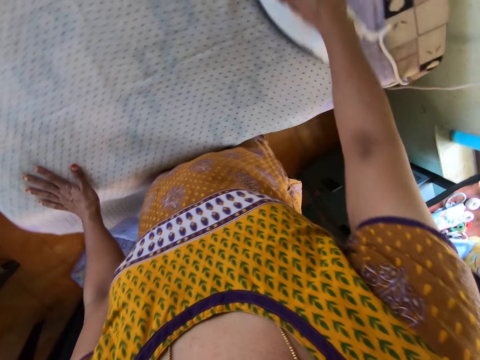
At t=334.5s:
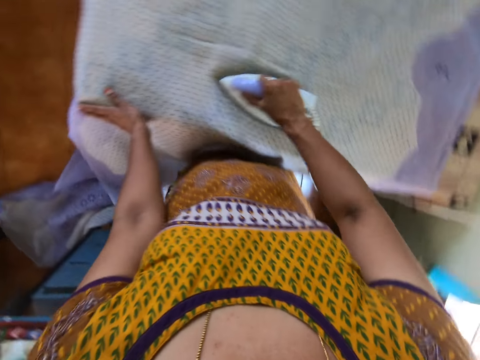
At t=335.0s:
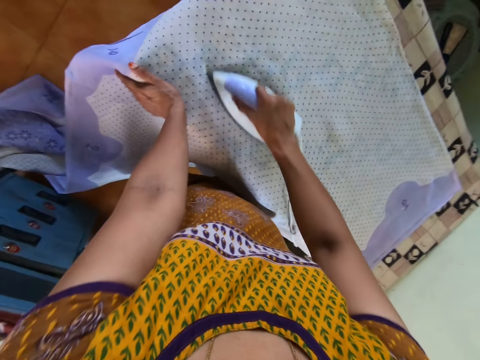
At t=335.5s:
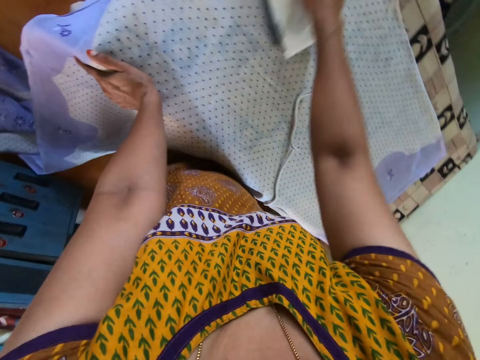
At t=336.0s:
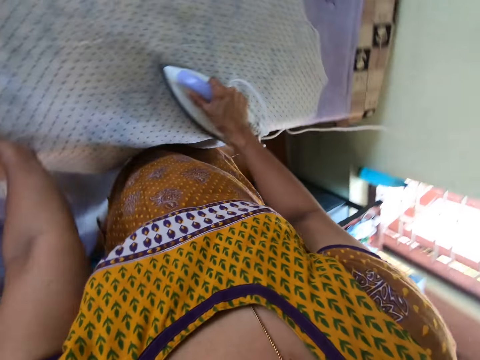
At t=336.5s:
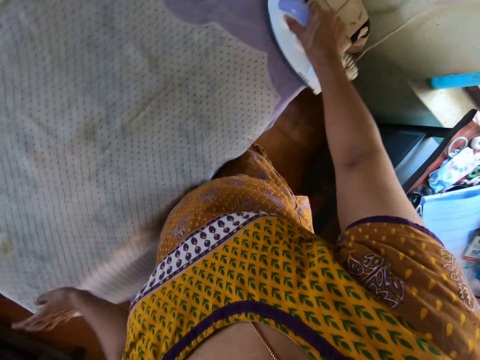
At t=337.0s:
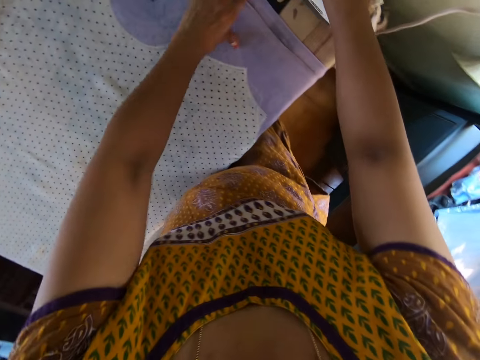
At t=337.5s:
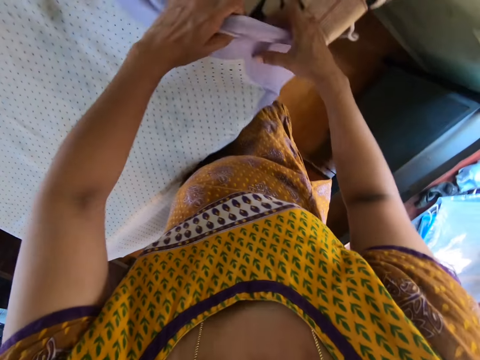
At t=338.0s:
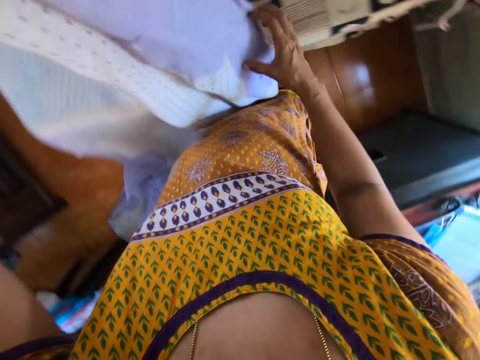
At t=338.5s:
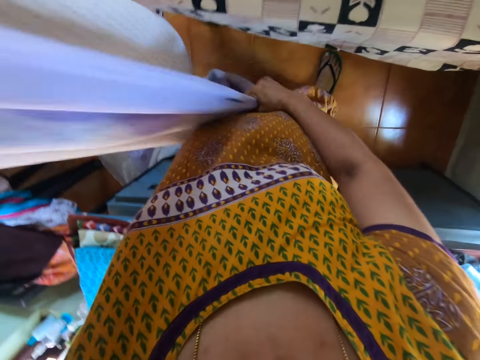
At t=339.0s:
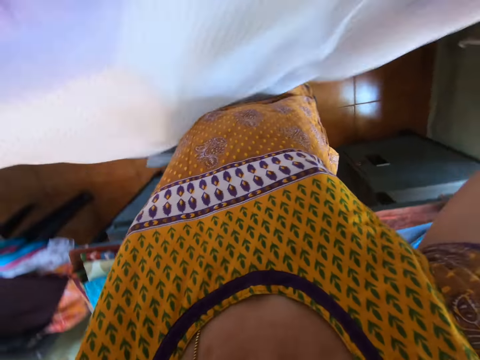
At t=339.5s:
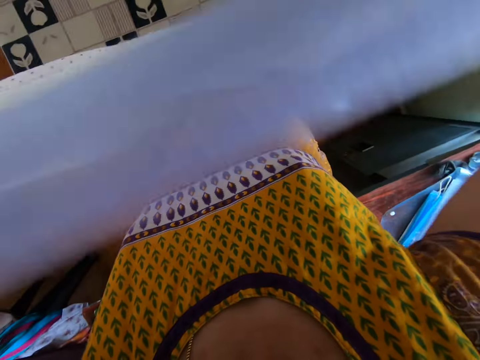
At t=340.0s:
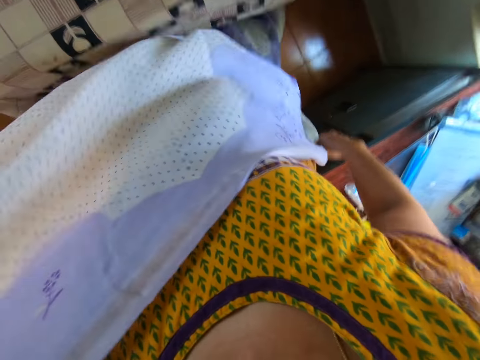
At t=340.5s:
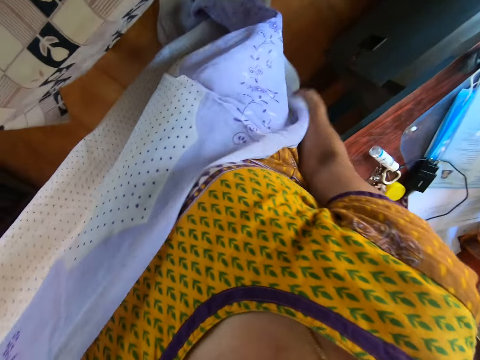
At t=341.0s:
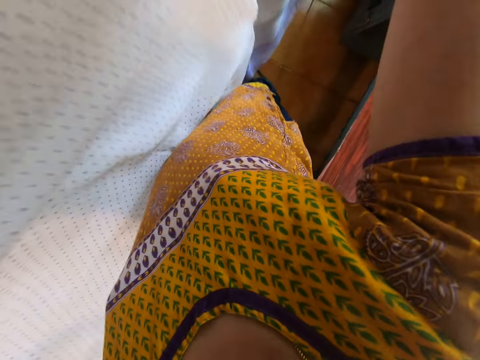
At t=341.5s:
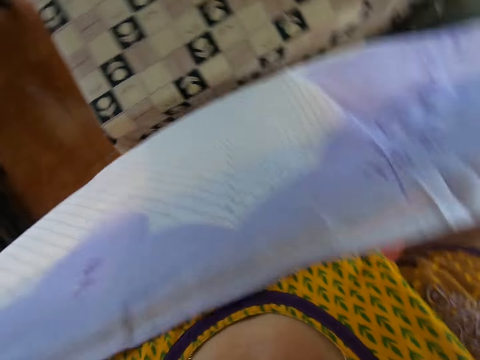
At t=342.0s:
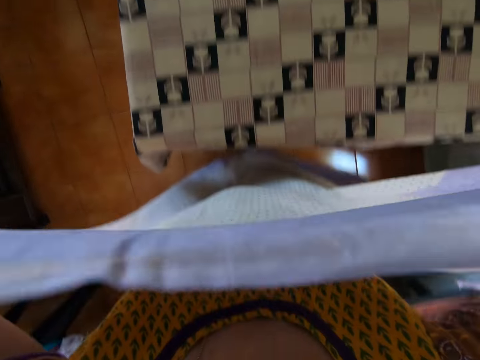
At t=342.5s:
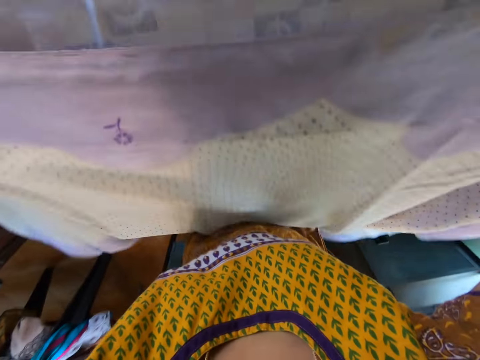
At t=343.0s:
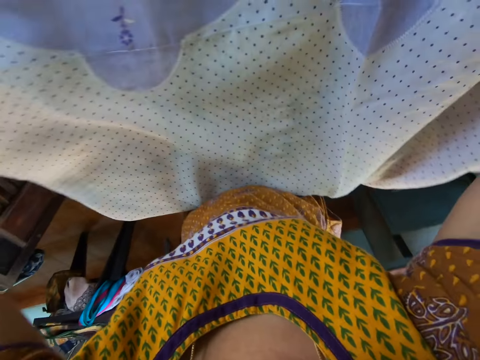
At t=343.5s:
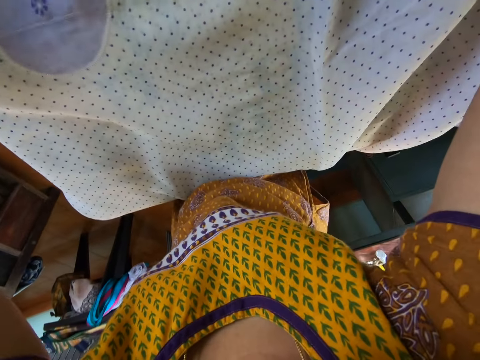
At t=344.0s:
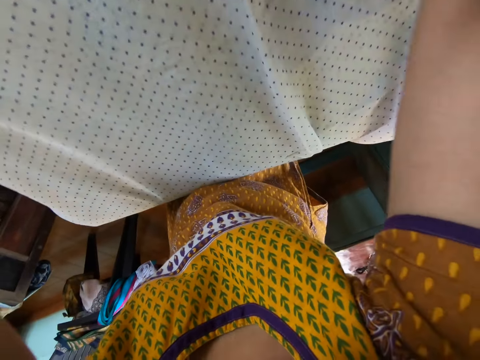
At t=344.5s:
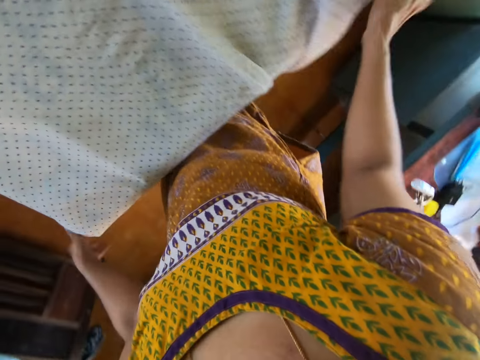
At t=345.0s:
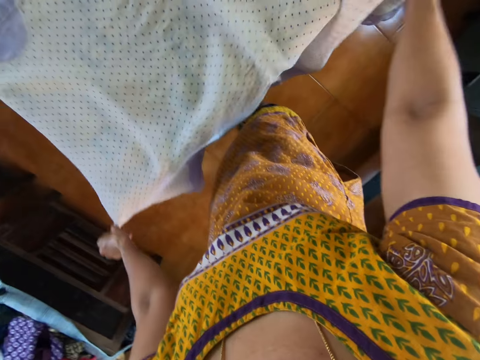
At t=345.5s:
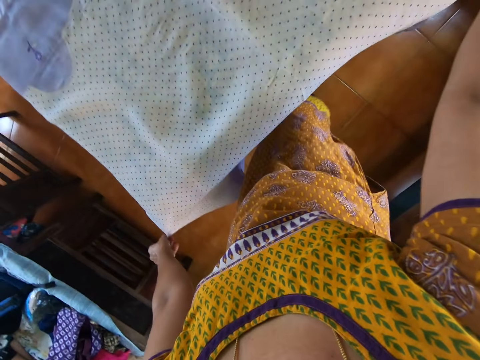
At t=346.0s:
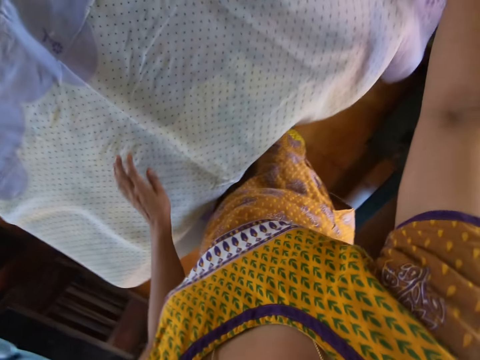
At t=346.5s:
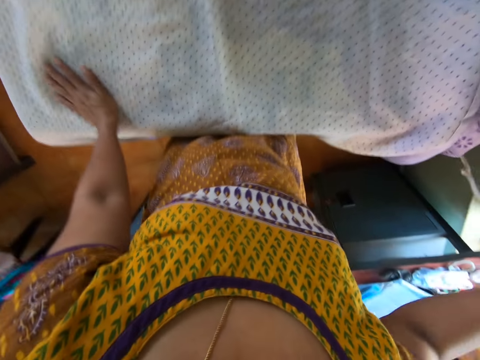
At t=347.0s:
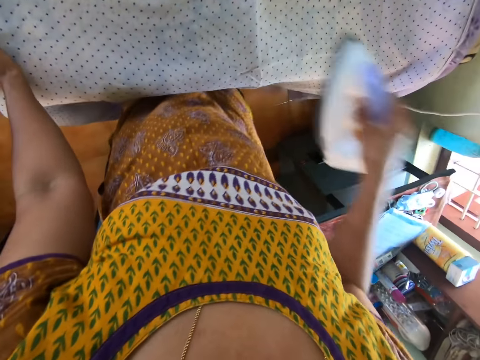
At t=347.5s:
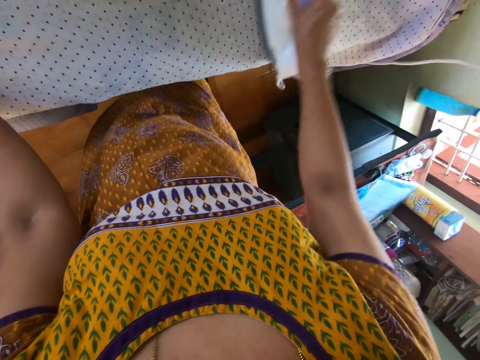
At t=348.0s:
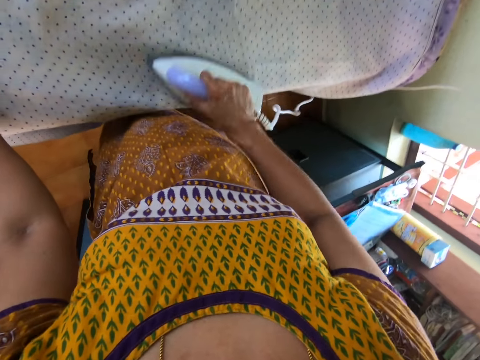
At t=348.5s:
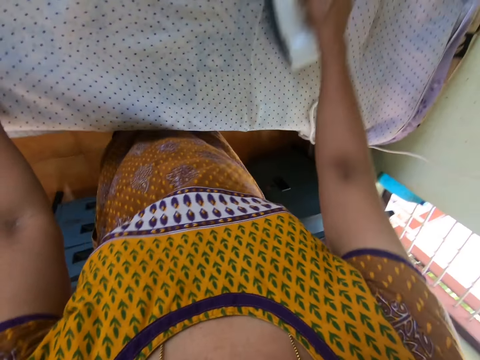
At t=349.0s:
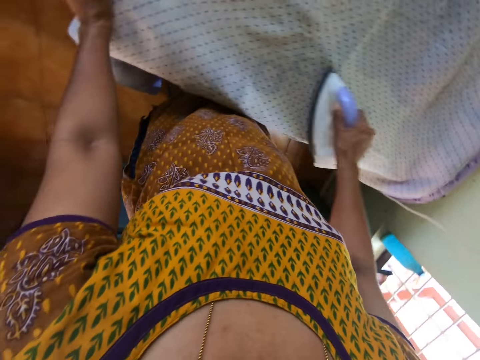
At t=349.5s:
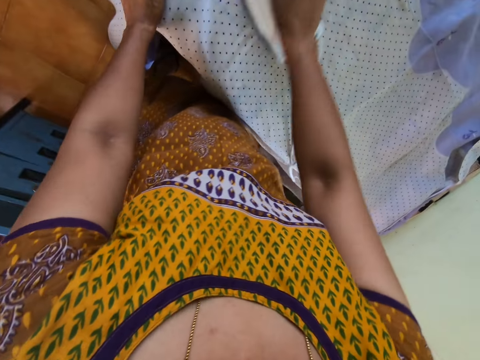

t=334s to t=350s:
The camera wearer places the iron in her right hand on the table. She picks up the blanket or sheet from the table with her left hand. She straightens the blanket with both hands. She places the blanket in both hands on the table. She aligns the sheet on the ironing board. She straightens the blanket on the table with both hands. She picks up the iron from the table with her right hand. She straightens the blanket on the table with the iron in her right hand. She irons the sheet with the iron box.

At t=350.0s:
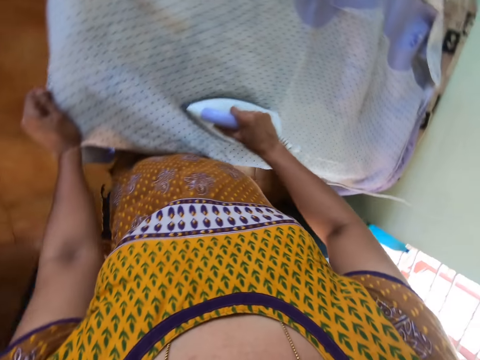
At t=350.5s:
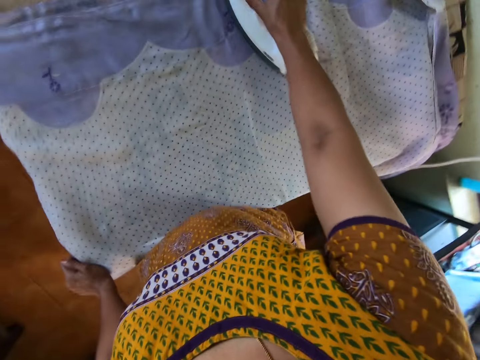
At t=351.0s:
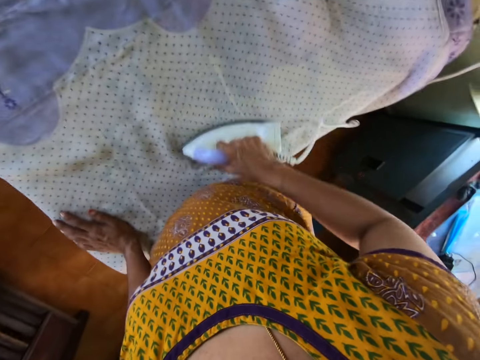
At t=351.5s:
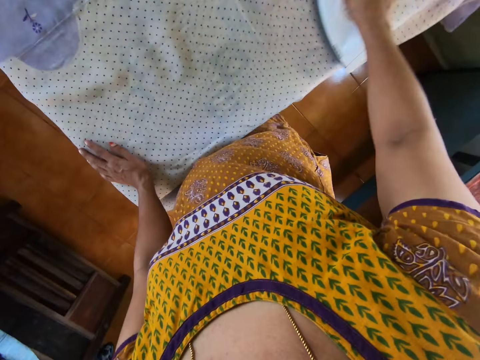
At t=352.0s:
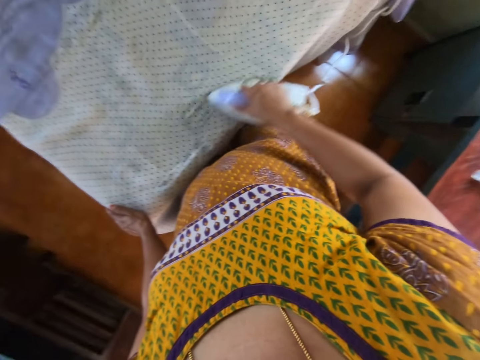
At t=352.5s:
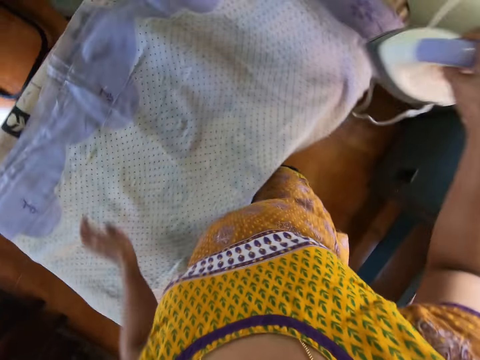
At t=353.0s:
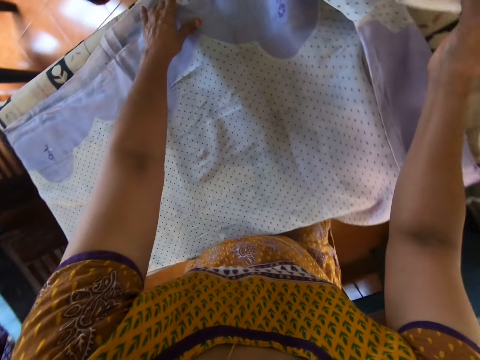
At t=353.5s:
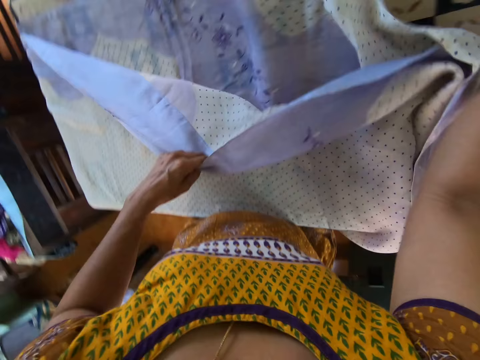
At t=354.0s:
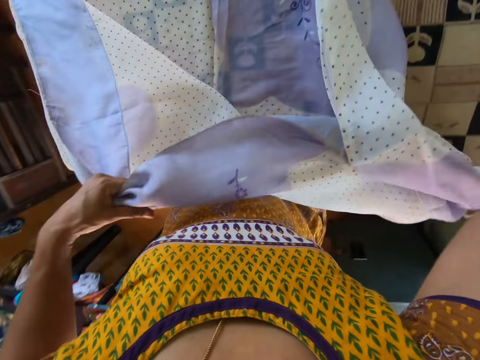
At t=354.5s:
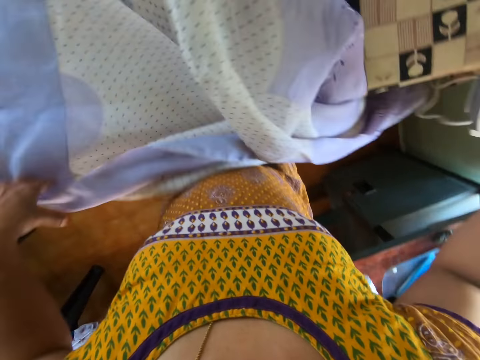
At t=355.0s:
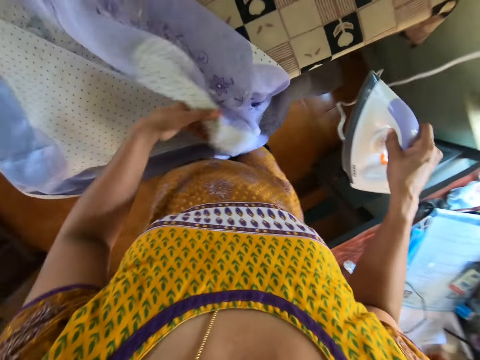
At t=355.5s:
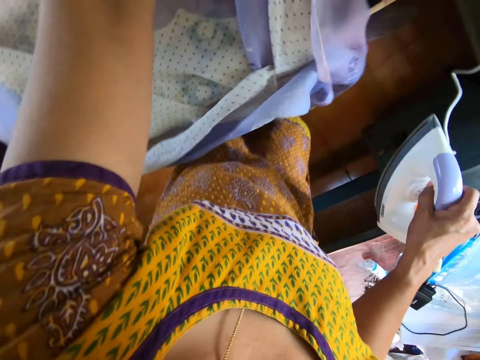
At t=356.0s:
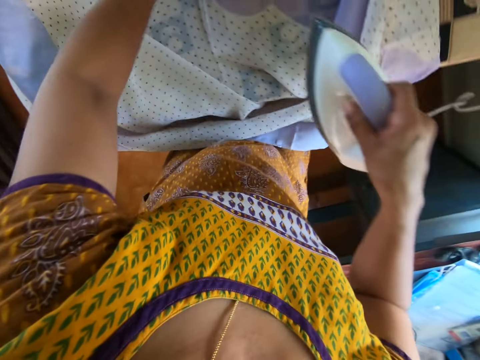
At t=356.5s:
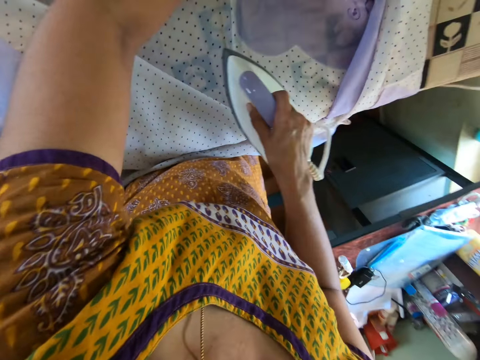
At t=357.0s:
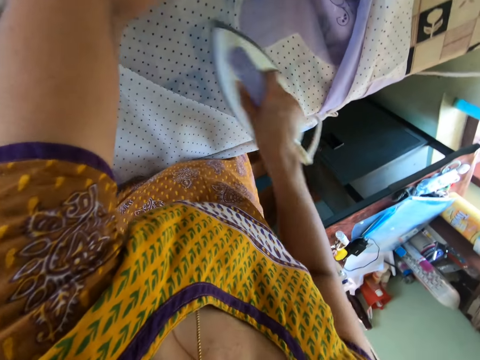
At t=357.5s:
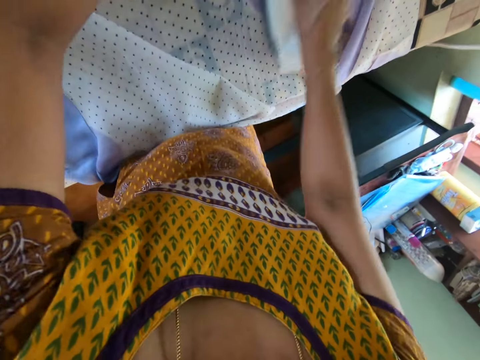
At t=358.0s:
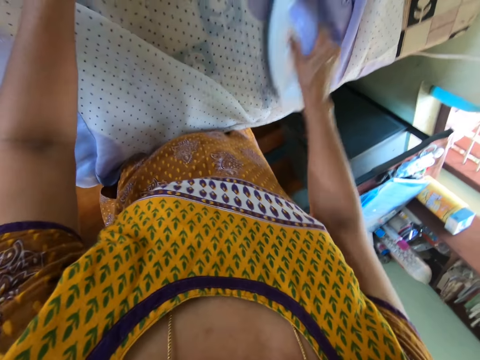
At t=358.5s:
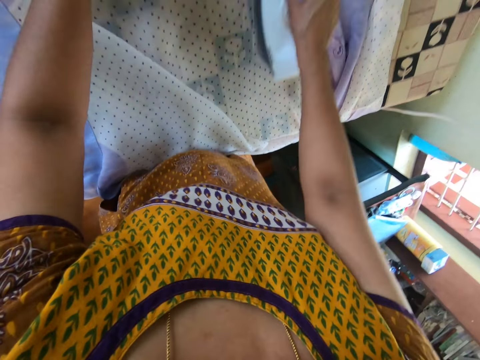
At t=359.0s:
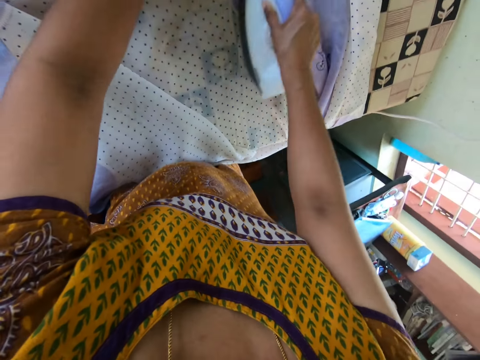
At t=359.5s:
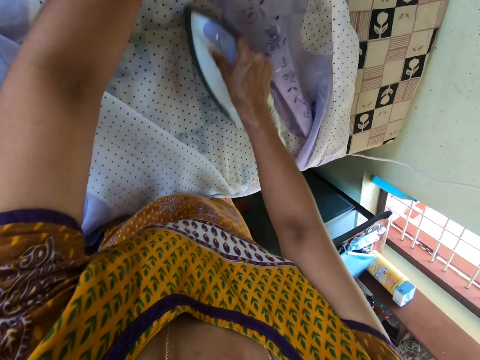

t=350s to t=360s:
The camera wearer puts an iron box on the ironing board. She pulls the blanket or sheet on the table with her left hand. She straightens the blanket on the table with the iron in her right hand. She irons the sheet with the iron box.
